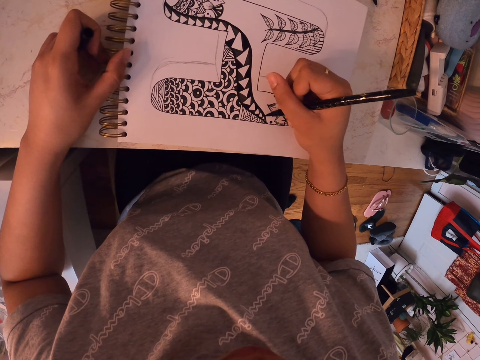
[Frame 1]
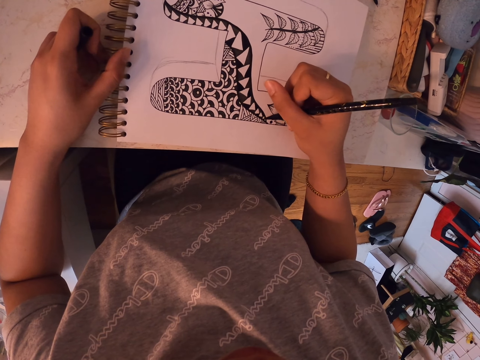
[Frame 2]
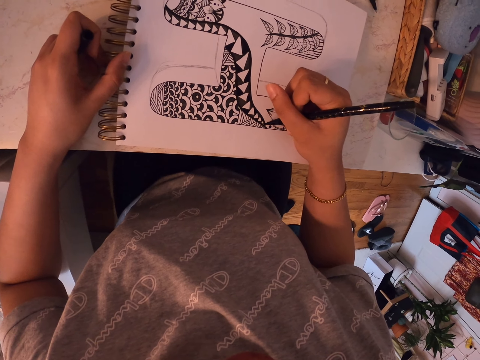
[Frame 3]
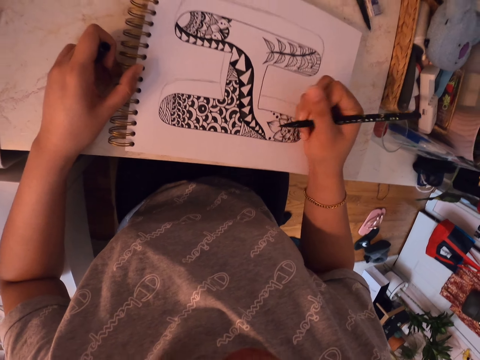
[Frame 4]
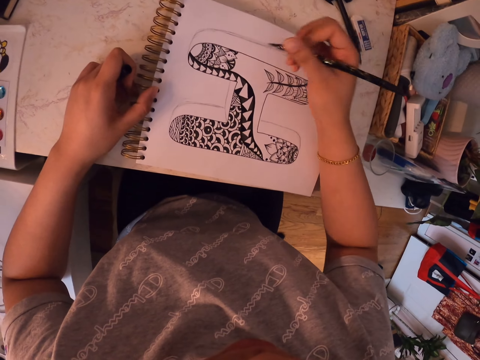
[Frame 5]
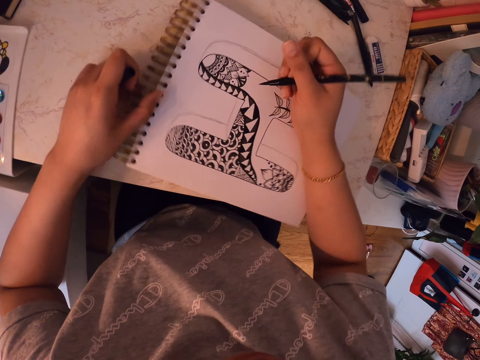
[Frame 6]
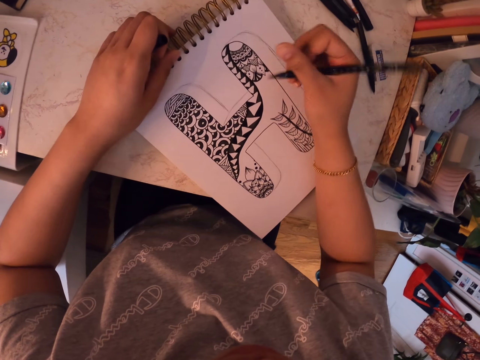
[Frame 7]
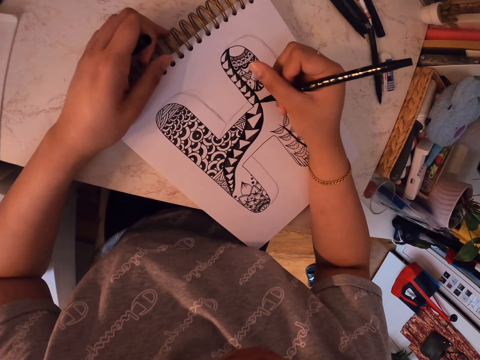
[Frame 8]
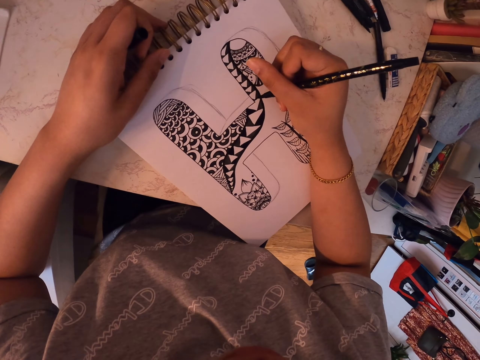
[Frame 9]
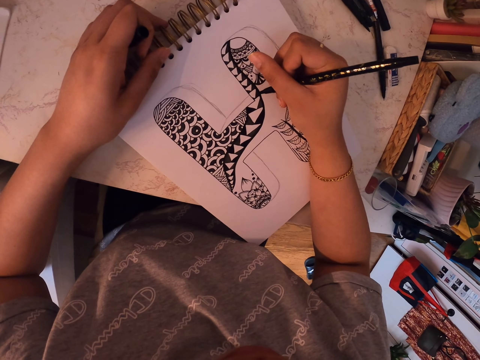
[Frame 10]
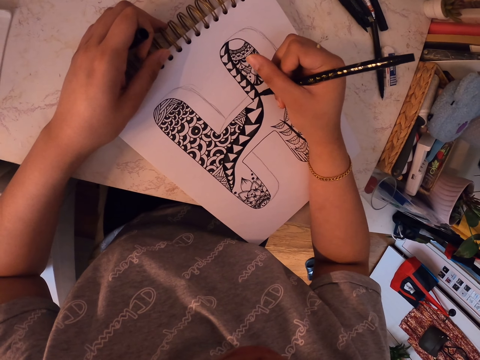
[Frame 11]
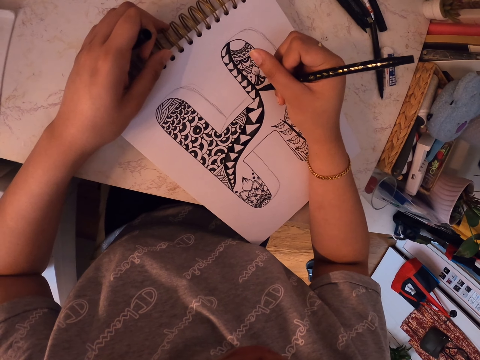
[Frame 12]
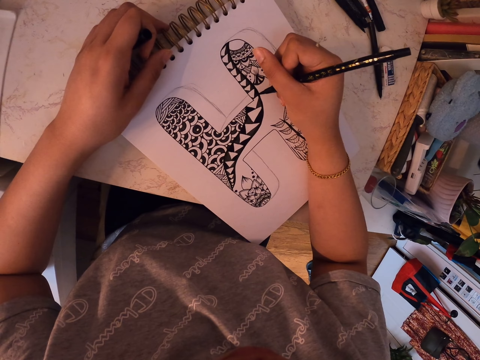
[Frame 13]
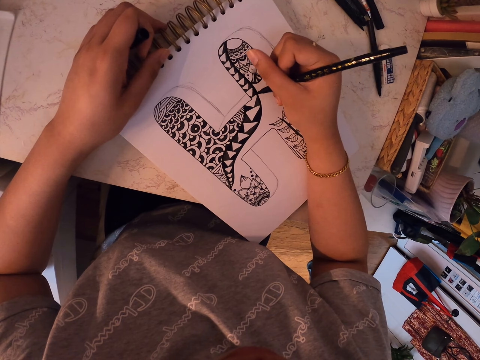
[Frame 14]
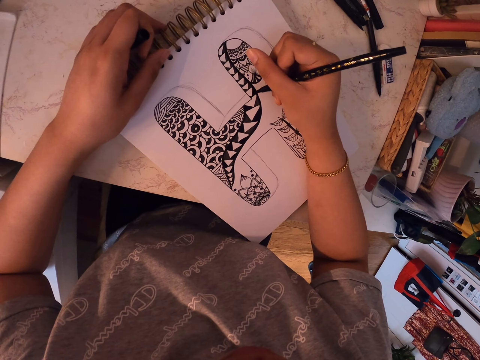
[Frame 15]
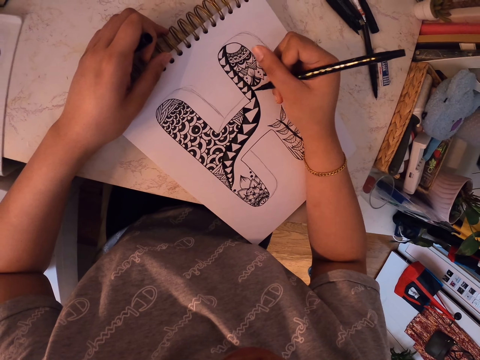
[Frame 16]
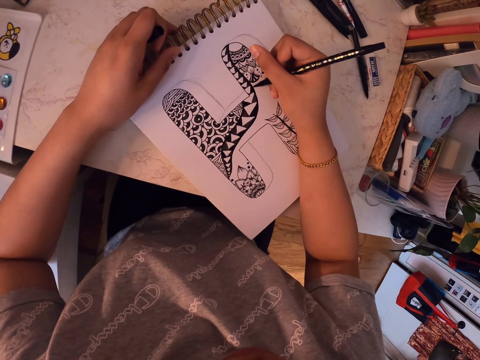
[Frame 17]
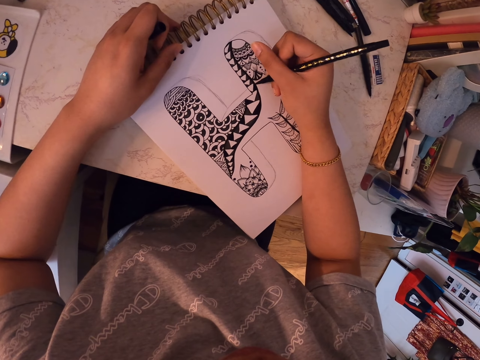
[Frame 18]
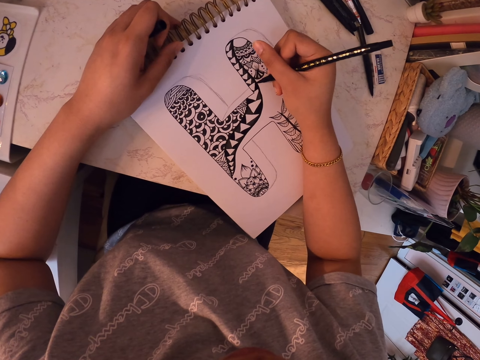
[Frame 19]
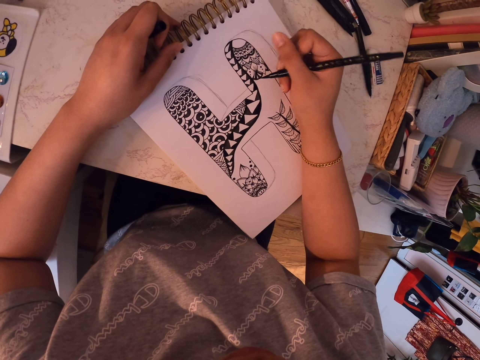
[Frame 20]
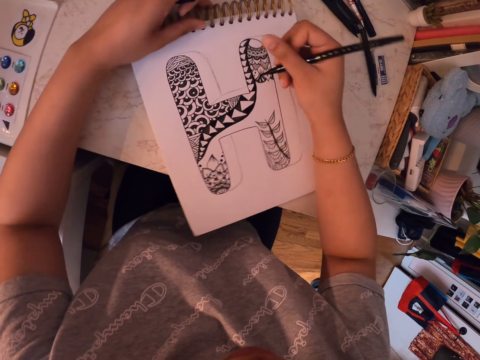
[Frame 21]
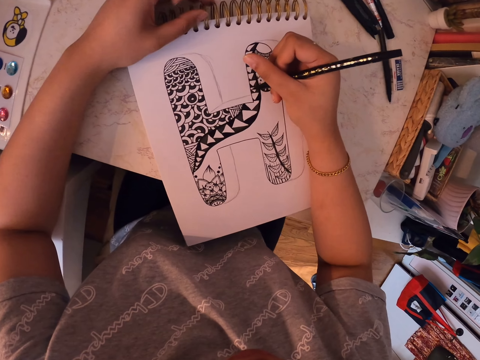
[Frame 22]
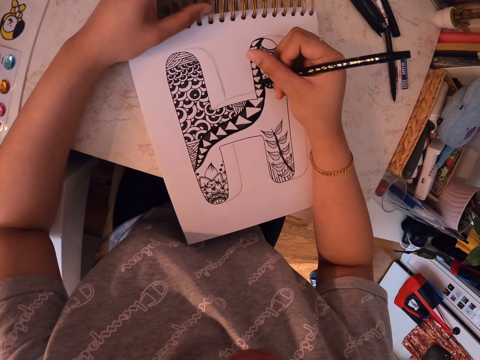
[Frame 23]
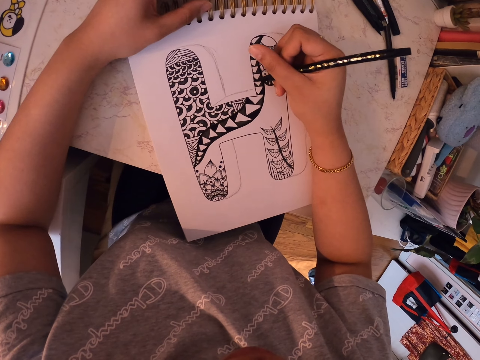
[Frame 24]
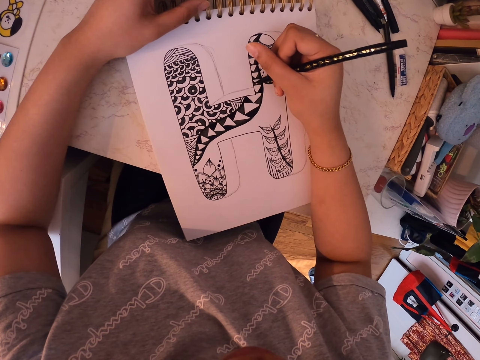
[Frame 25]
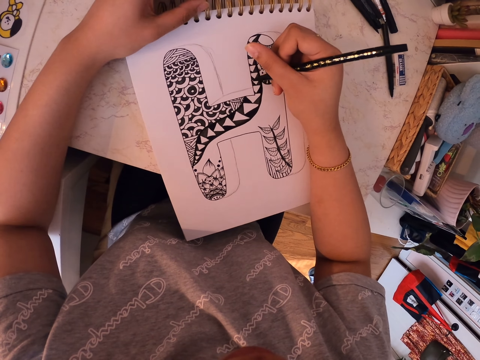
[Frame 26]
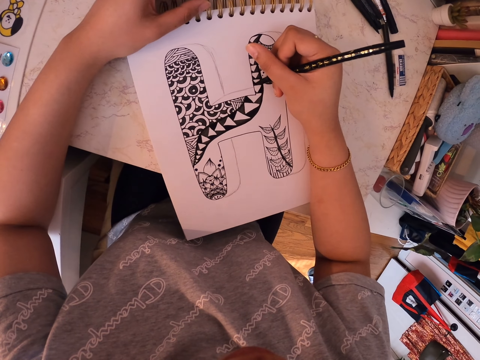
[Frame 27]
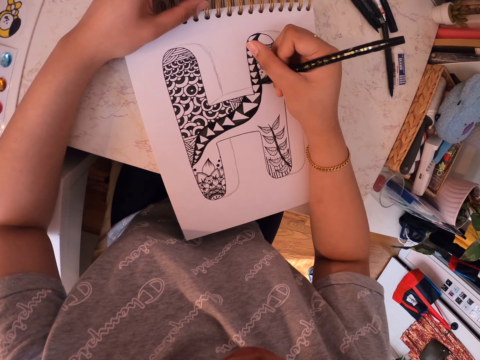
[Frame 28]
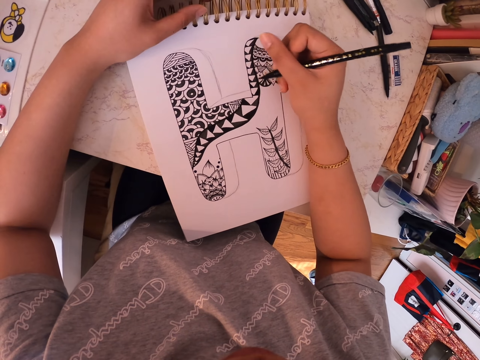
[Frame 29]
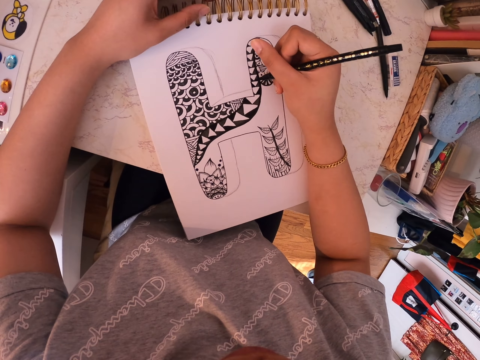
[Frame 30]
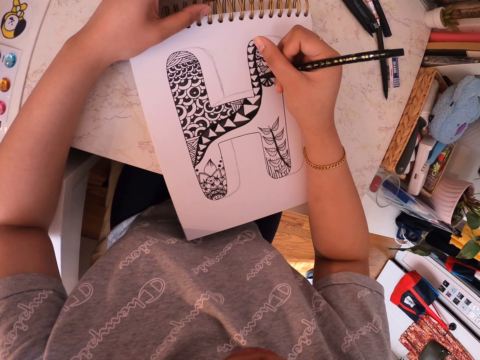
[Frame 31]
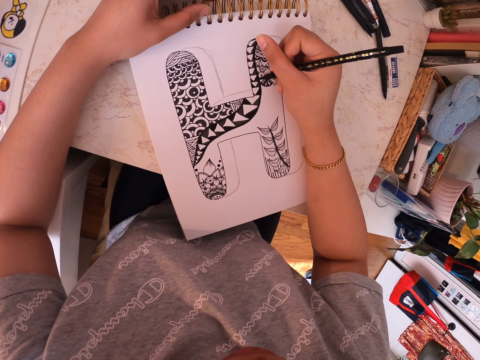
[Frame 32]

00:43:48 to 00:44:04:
The camera wearer turns the drawing book. They move the drawing book. They draw on the drawing book using the marker pen. They move the drawing book. They turn the drawing book. They draw on the drawing book using the marker pen.

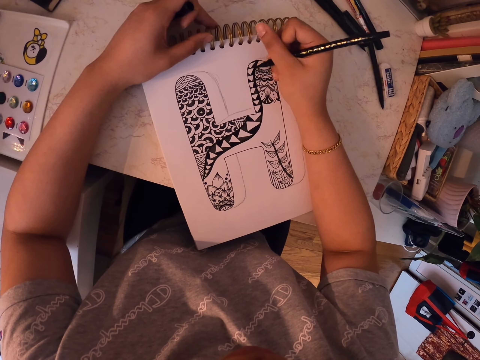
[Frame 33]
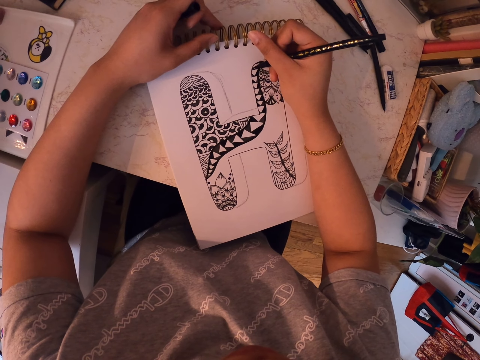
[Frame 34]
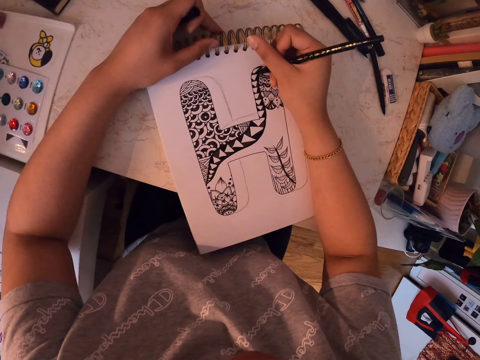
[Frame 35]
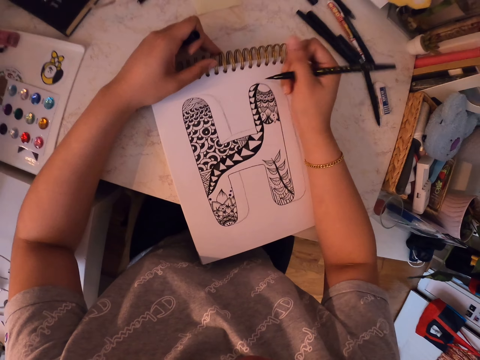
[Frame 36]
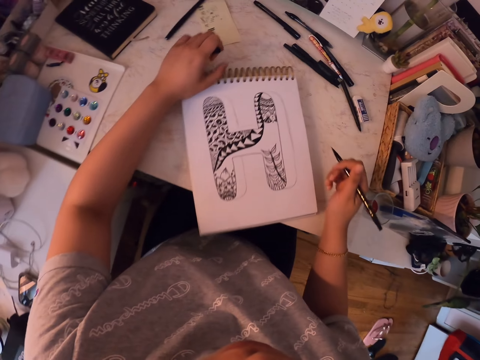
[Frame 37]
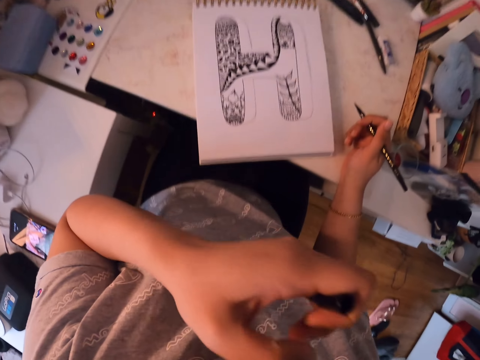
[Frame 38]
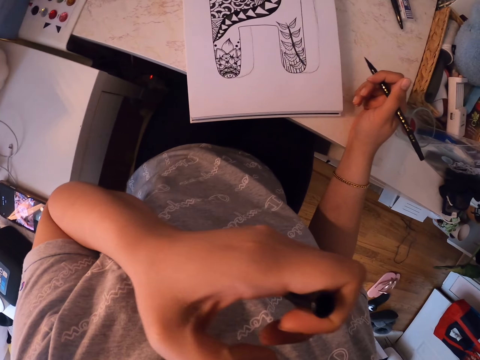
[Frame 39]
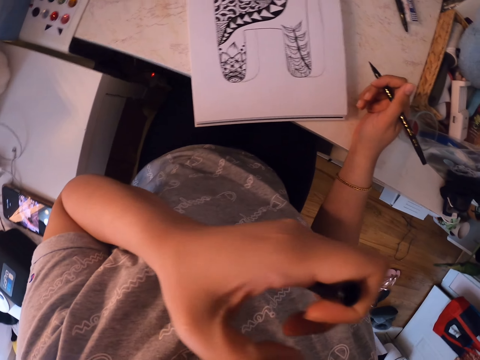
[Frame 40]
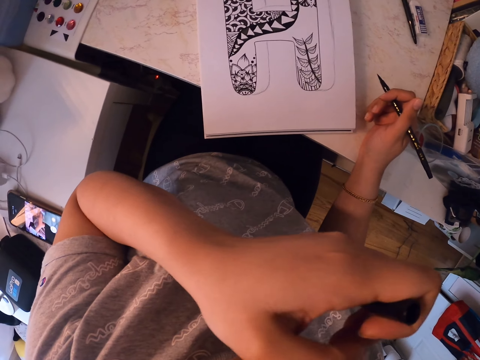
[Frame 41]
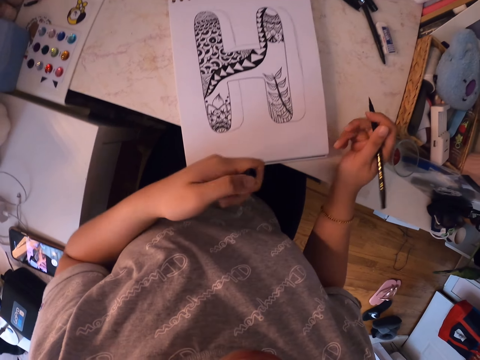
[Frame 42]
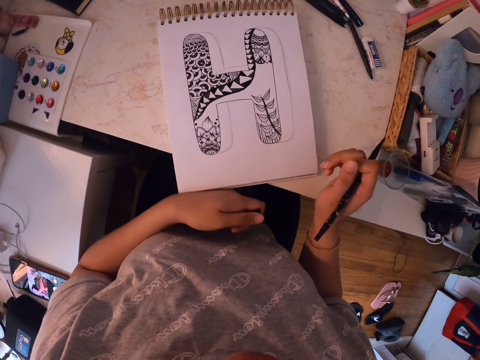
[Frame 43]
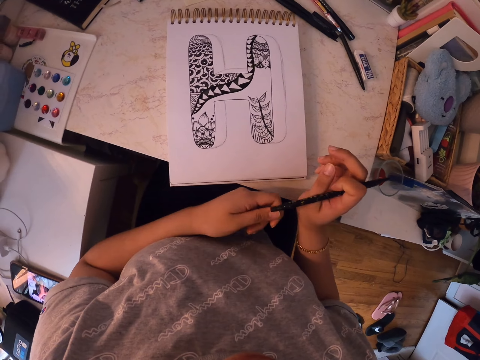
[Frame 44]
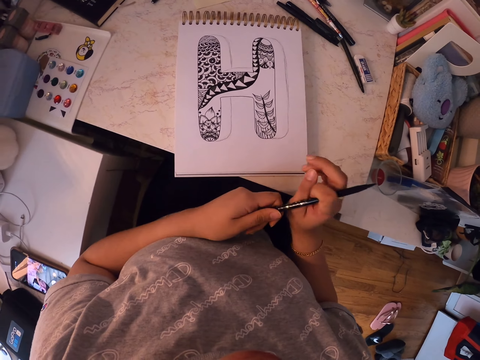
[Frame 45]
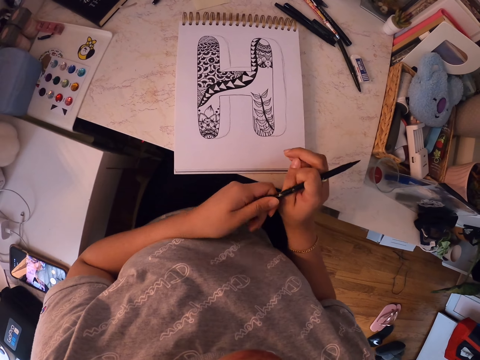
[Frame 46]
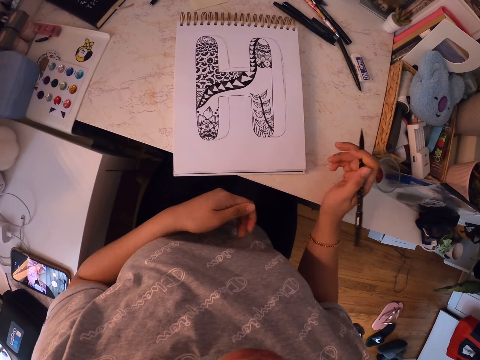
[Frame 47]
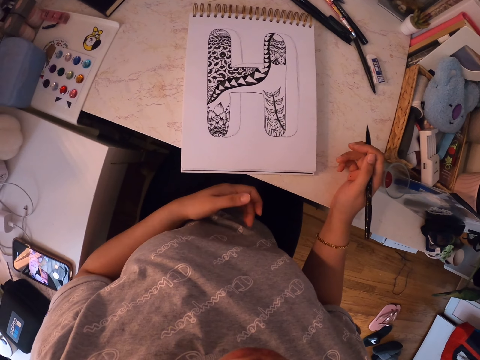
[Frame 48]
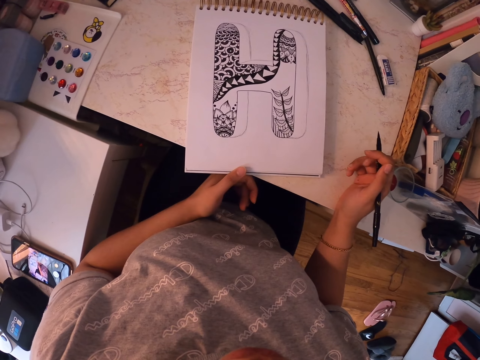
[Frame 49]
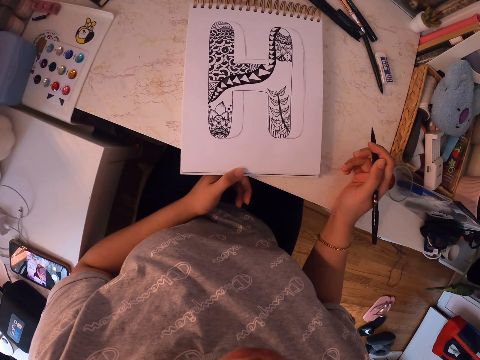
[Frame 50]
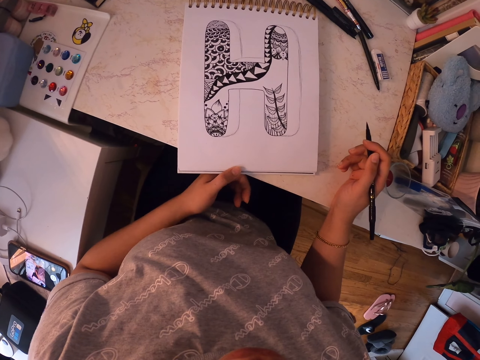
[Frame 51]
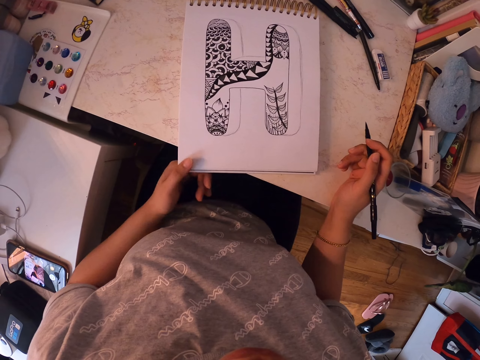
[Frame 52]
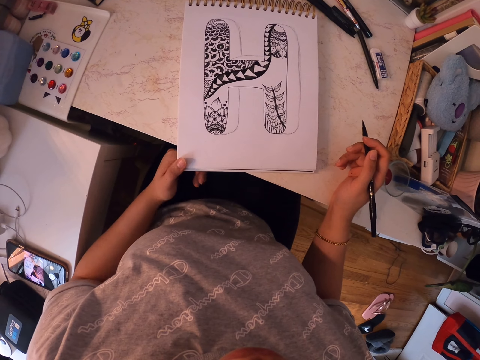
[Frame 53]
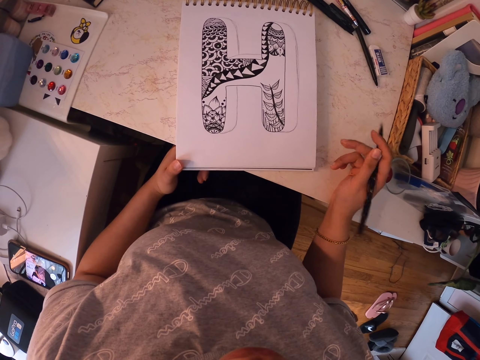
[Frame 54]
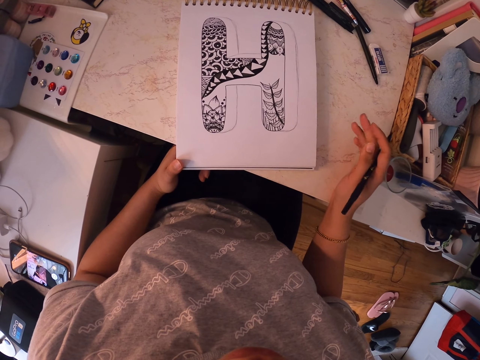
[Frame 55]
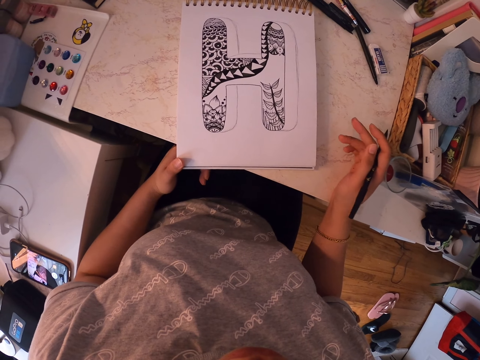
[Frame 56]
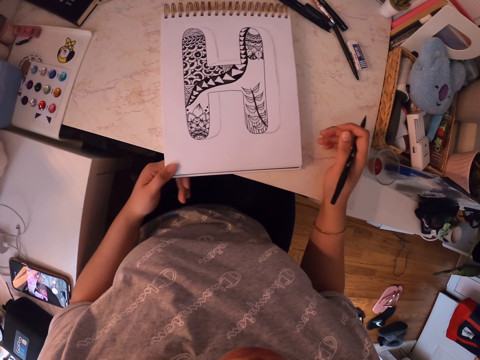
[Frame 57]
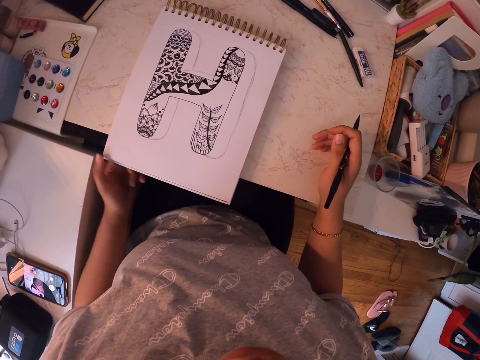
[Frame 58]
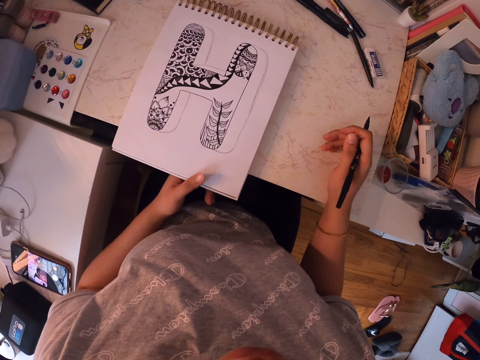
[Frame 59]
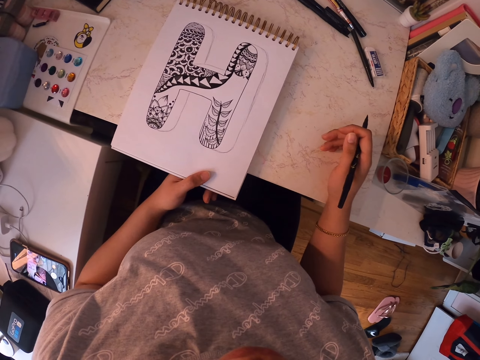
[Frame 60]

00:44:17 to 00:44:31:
The camera wearer scratches her face. She looks around. She pushes the drawing book. She puts the lid of the marker pen on the back of the marker pen. She touches the drawing book. She holds the drawing book. She stares at the drawing book. She moves her hand on the drawing book. She stares at the drawing book. She moves the drawing book.
